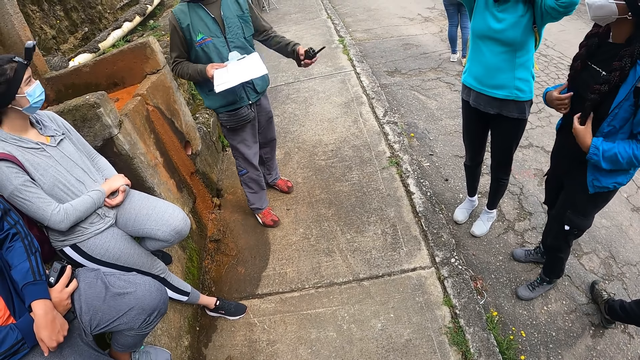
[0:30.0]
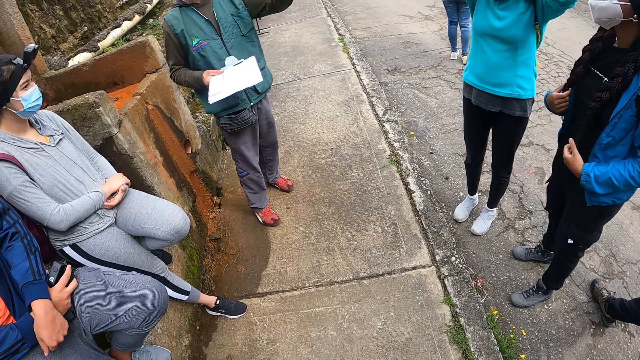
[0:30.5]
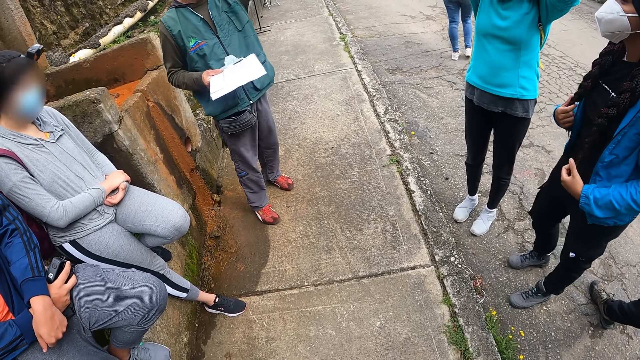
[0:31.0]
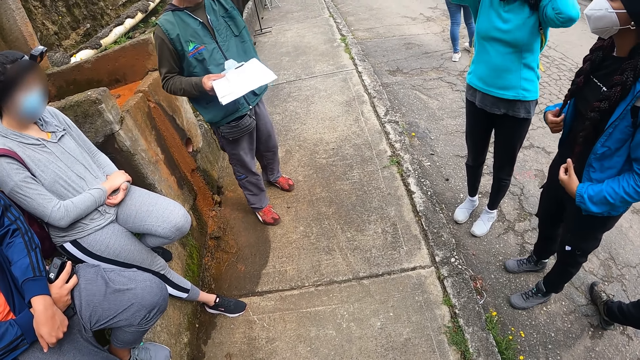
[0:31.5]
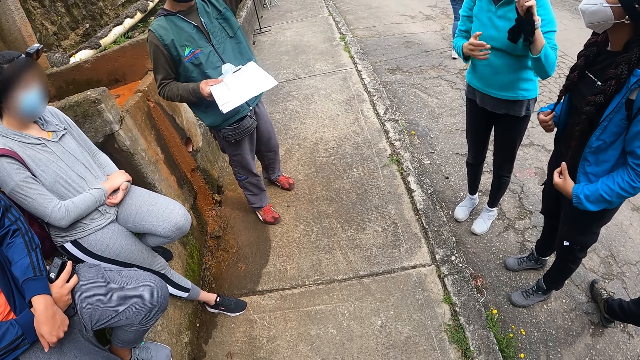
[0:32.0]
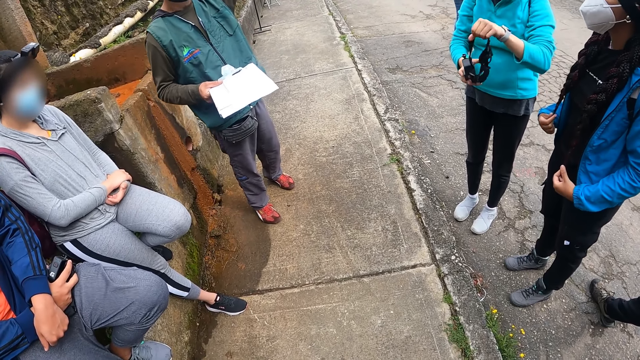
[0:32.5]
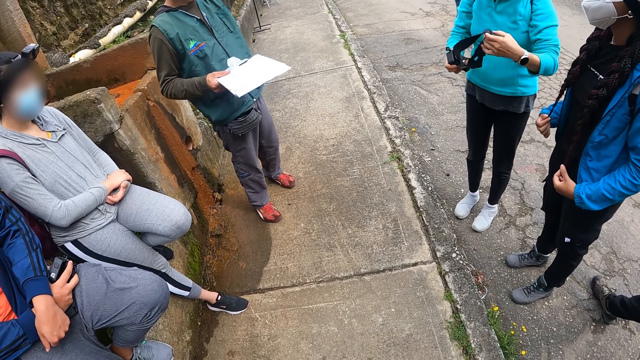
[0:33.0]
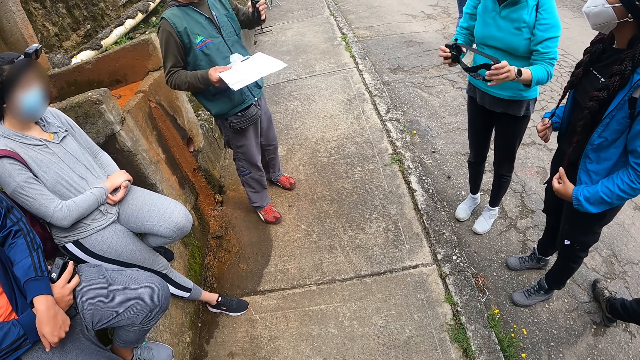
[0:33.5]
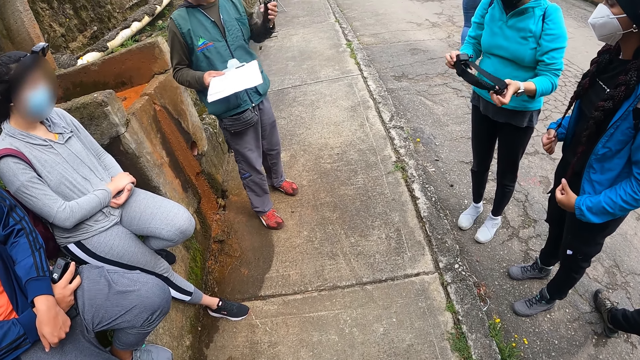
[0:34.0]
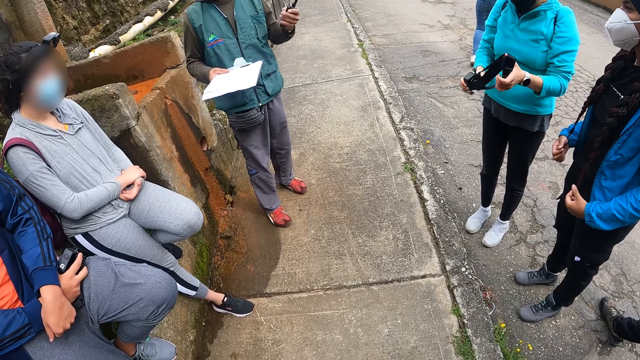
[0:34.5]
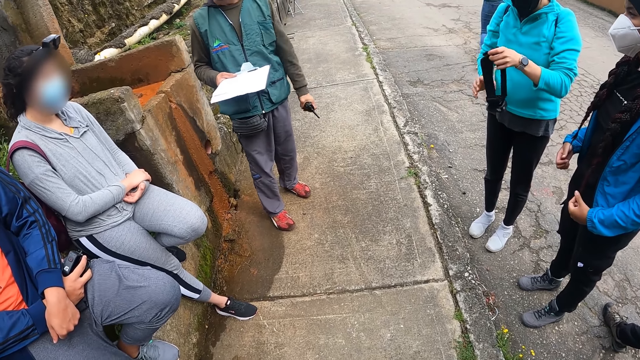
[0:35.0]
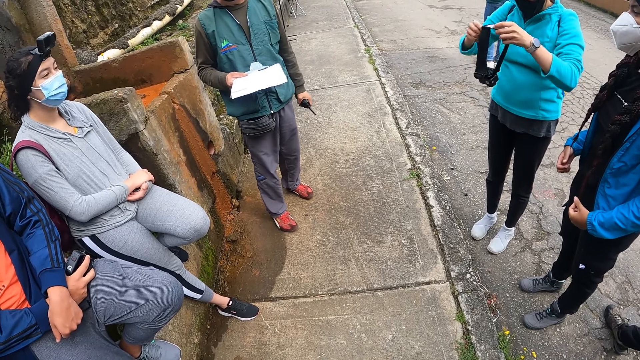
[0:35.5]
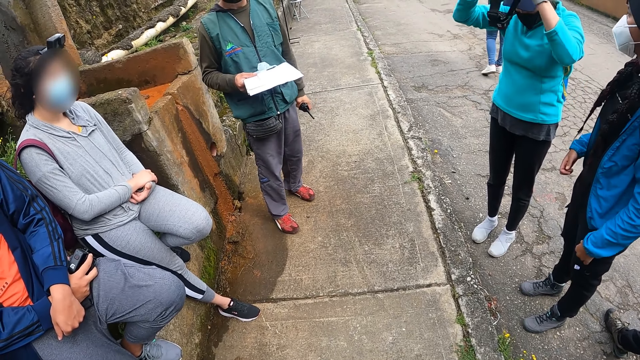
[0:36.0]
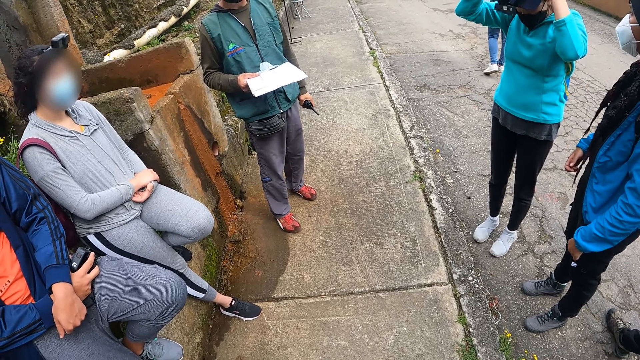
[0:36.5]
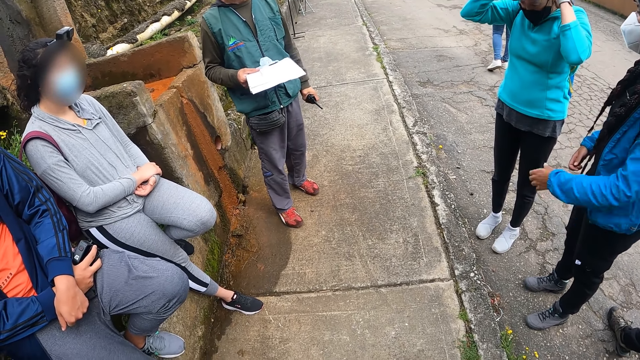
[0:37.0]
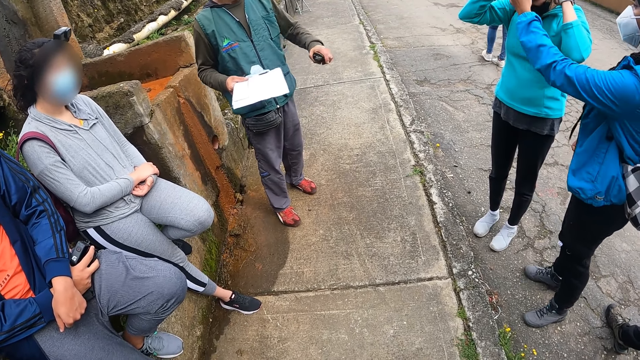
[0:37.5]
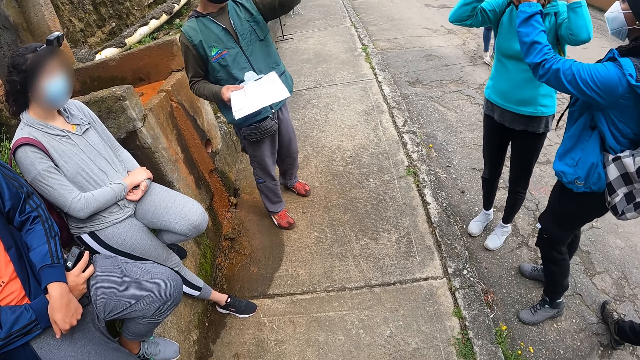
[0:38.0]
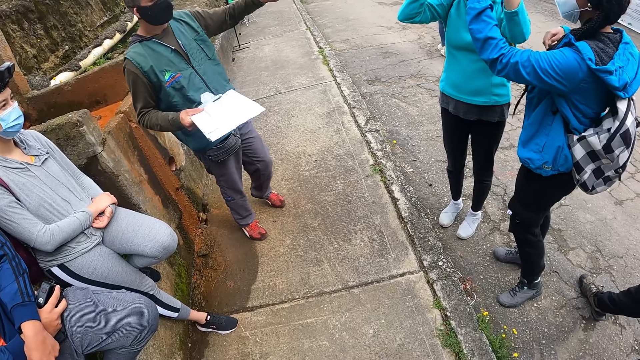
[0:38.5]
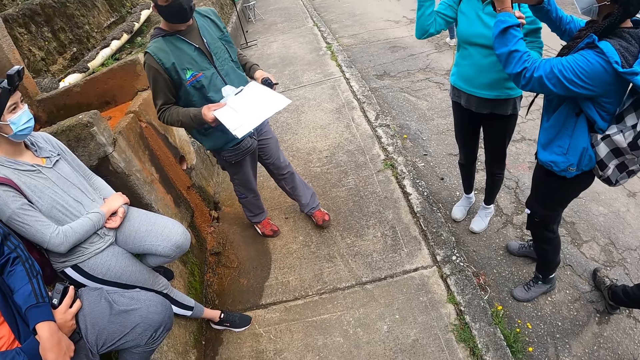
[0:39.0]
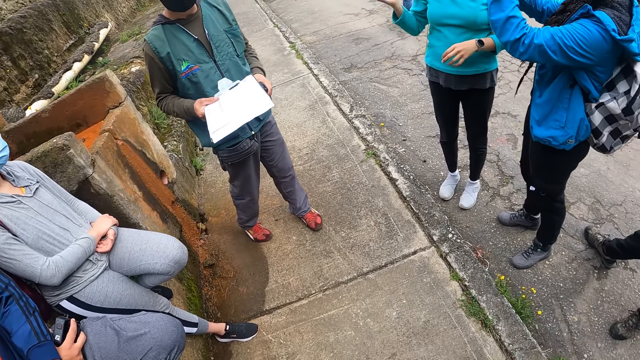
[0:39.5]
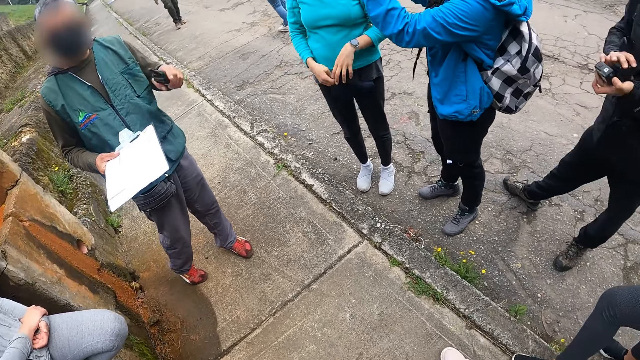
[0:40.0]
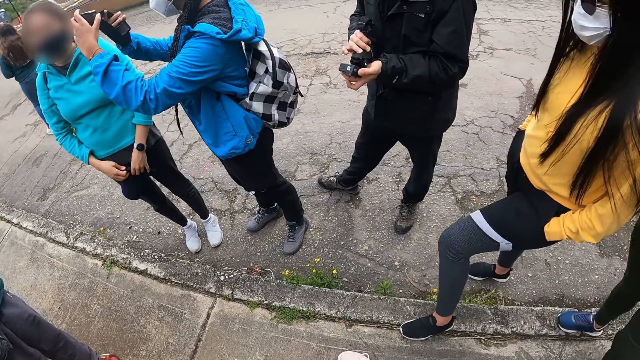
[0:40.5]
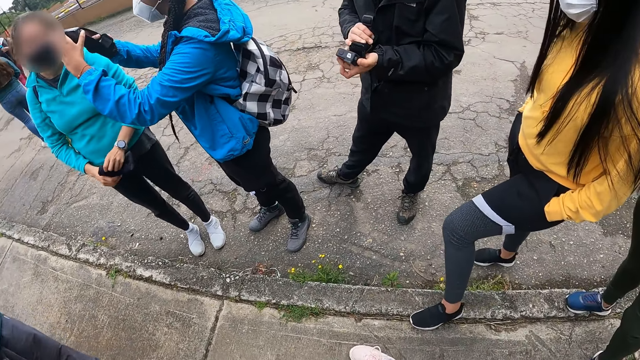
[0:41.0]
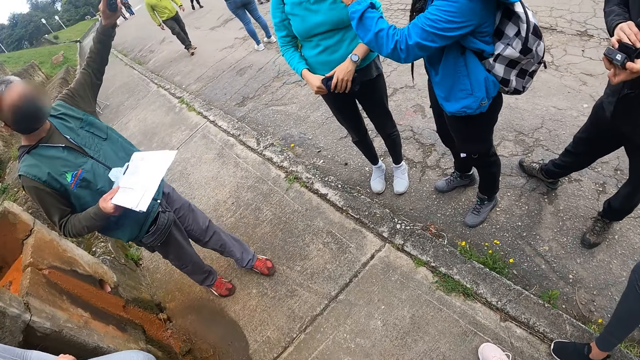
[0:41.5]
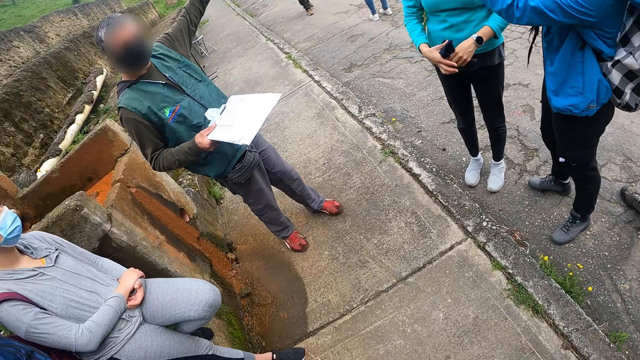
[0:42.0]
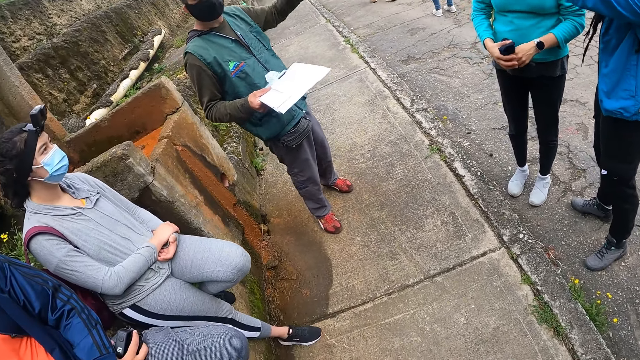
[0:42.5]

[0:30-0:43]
A man moves a hand. A woman adjusts the headcam with her hands. She holds the camera with hands. She wears the headcam with her hands. Another woman adjusts the headcam on the head of the first woman with her left hand. She holds a camera. She adjusts the headcam with her hands. She holds the face cap with her right hand. Another man operates a headcam with his right hand. He holds the camera with hands.

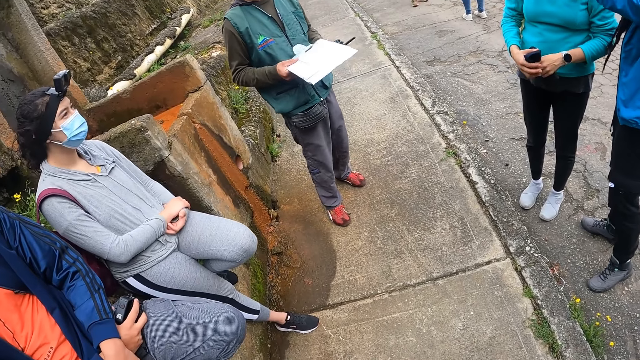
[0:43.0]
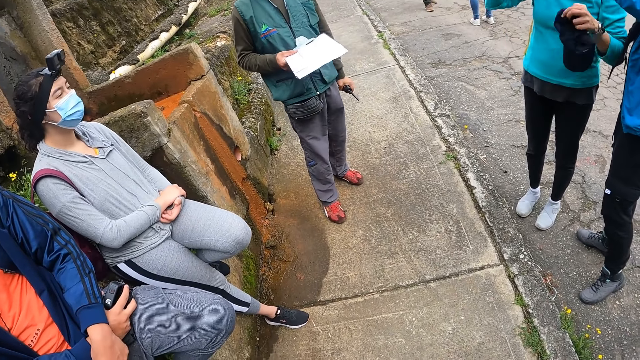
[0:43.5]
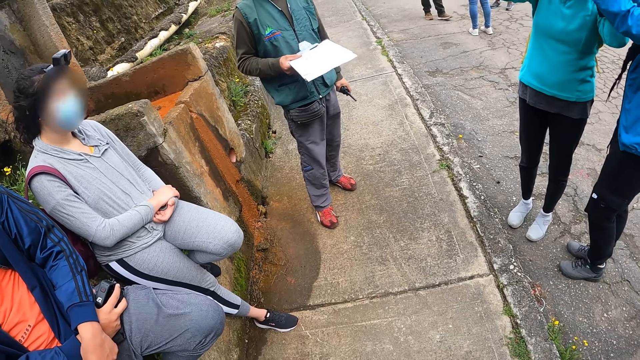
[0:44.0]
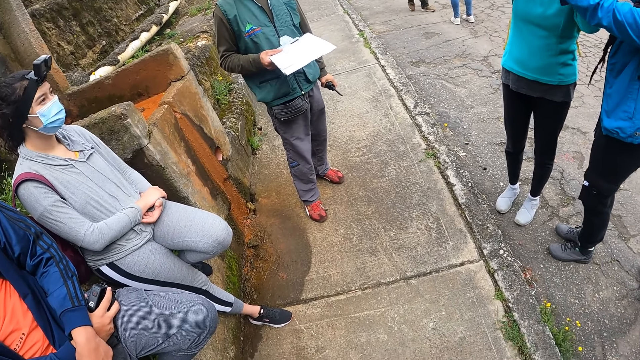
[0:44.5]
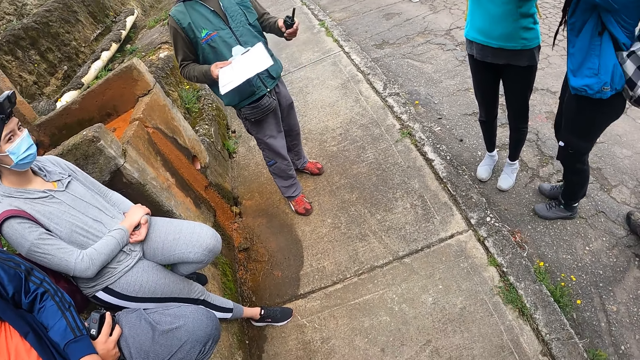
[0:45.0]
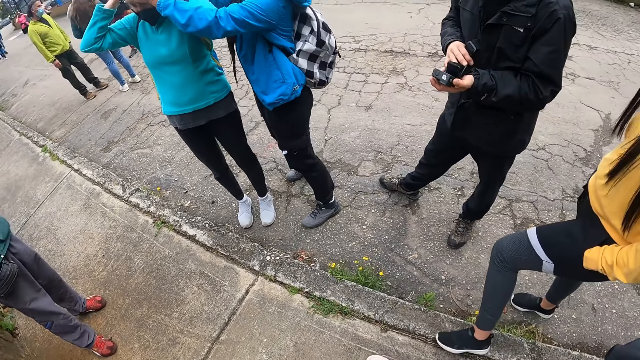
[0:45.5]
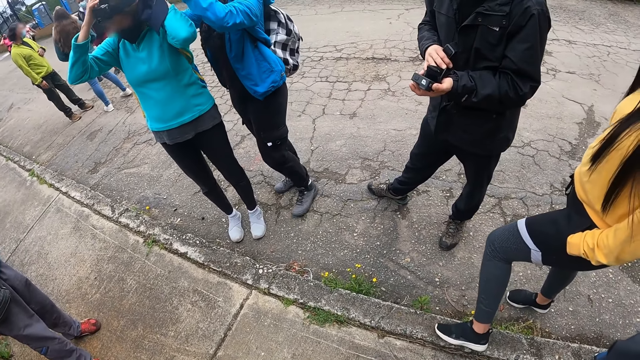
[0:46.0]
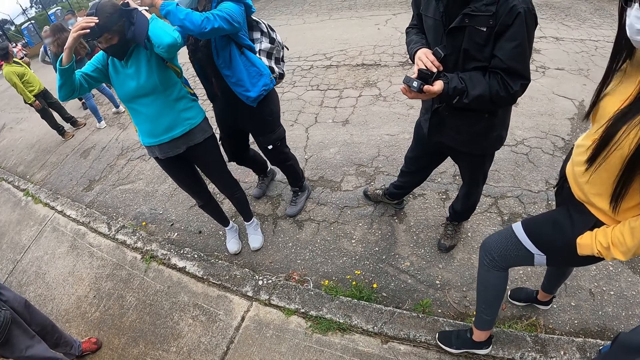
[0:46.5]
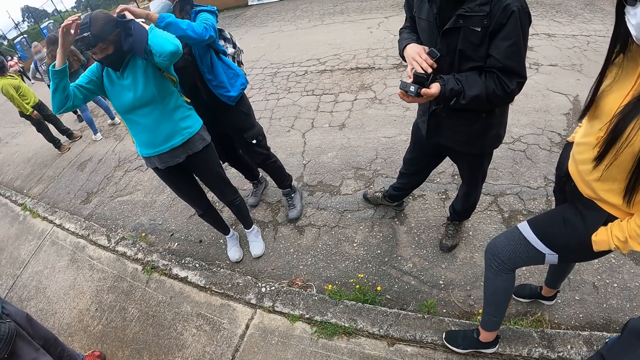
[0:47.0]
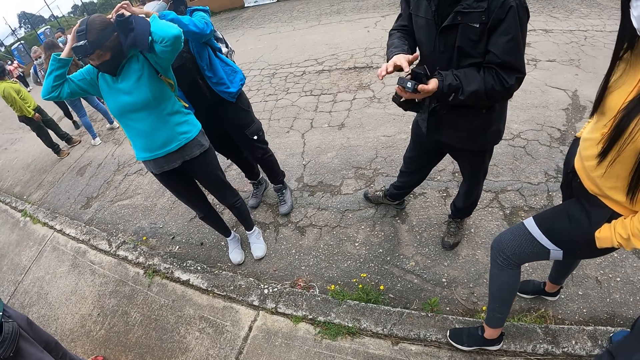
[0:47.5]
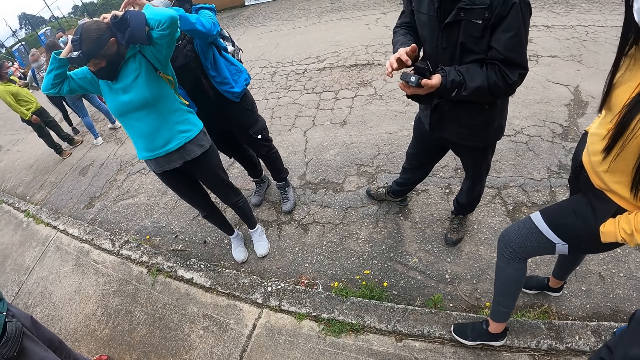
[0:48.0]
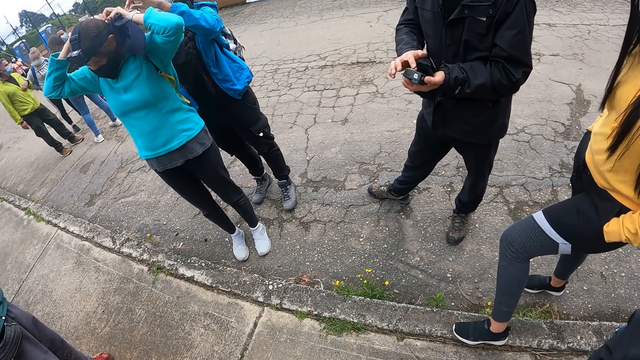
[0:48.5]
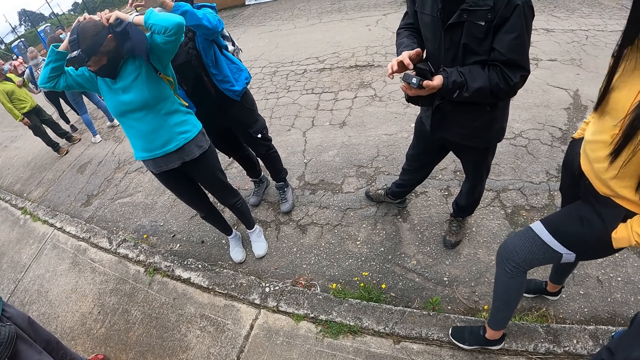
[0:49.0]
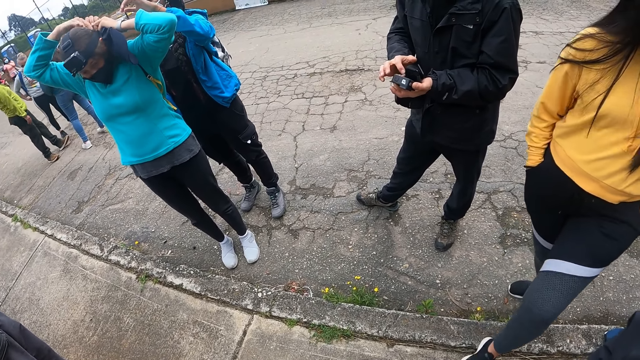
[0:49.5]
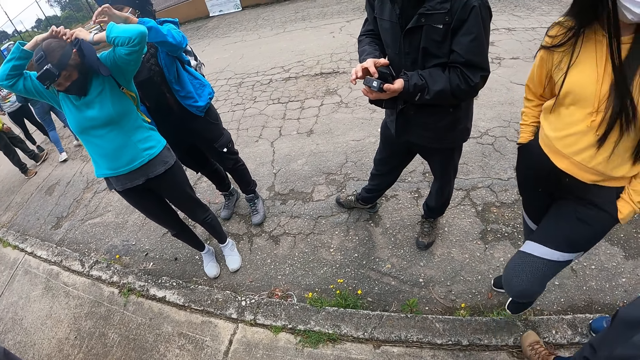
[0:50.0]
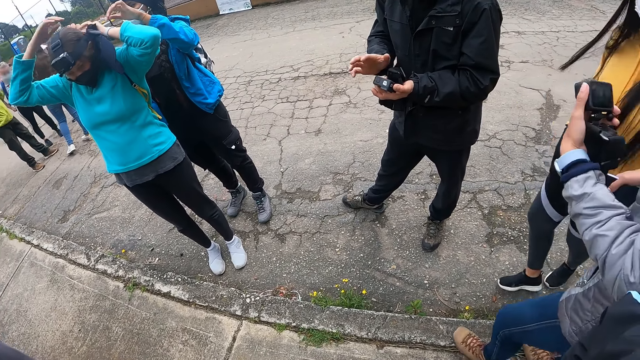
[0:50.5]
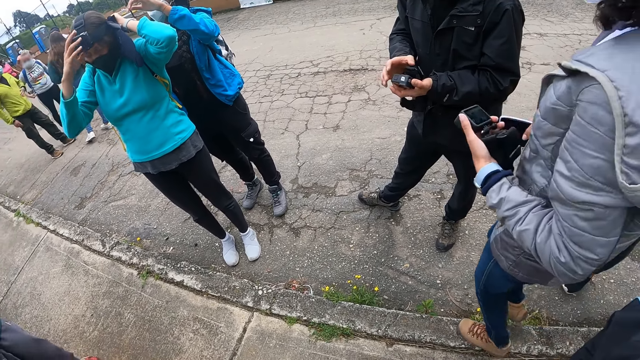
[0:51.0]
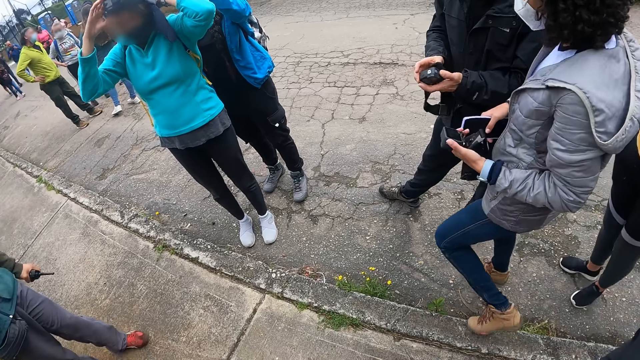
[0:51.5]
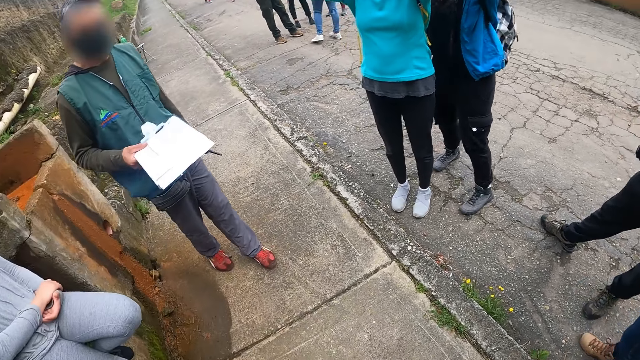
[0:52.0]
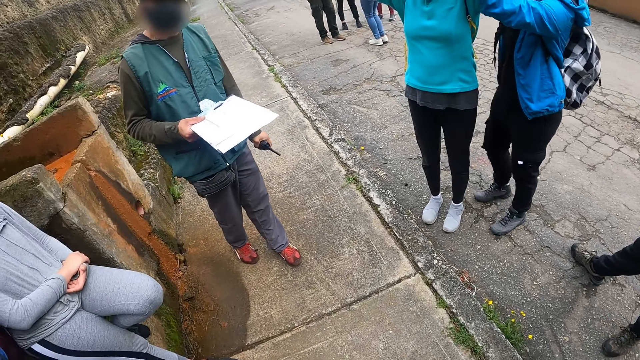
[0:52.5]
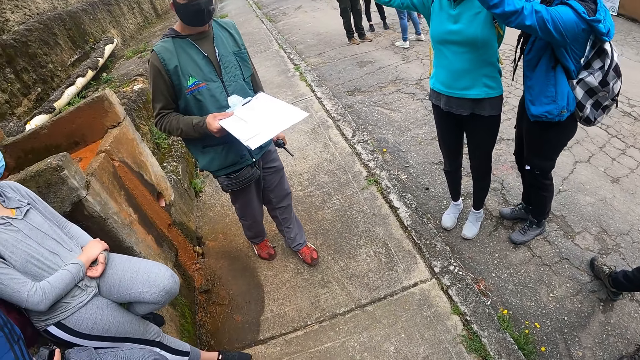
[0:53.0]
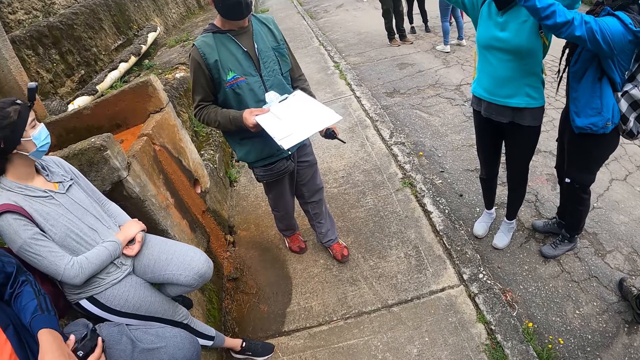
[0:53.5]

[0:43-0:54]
A woman moves hands. She adjusts the headcam on her head with her hands. Another woman wears the headcam for the first woman with her left hand. She adjusts the first woman's camera with hands. A third woman interacts with a group of people. A man operates a camera. Another woman stands near the man.
